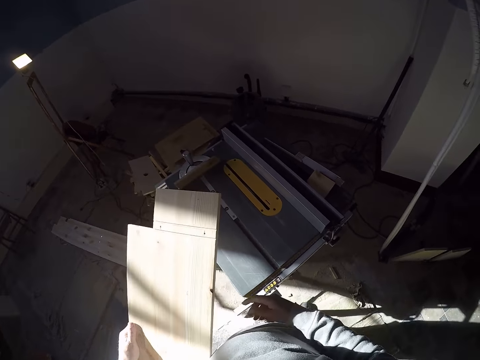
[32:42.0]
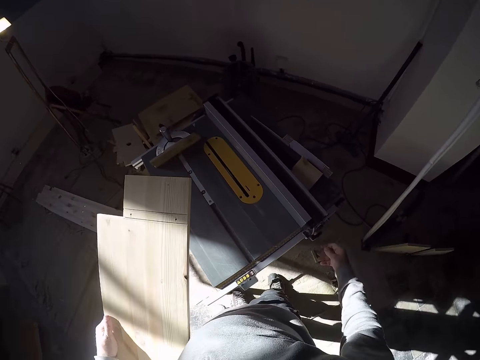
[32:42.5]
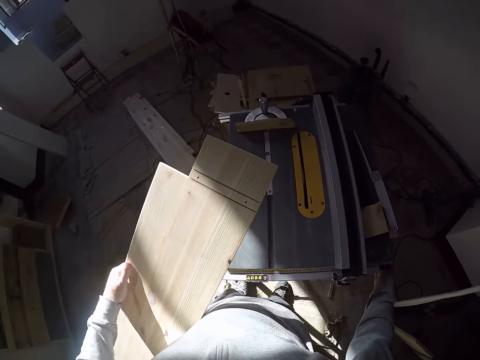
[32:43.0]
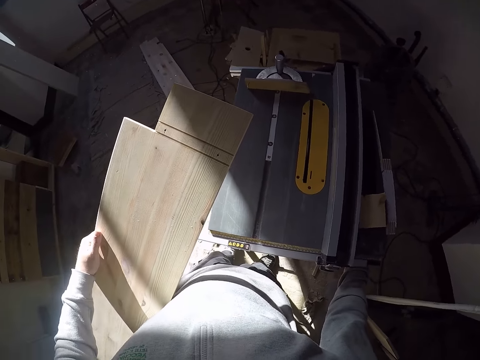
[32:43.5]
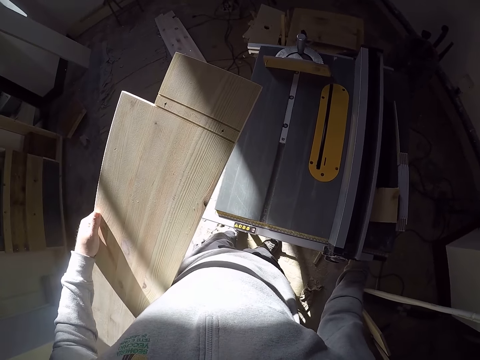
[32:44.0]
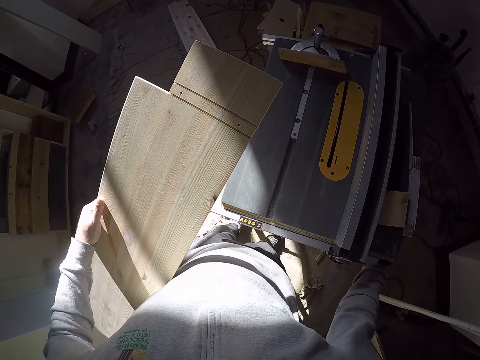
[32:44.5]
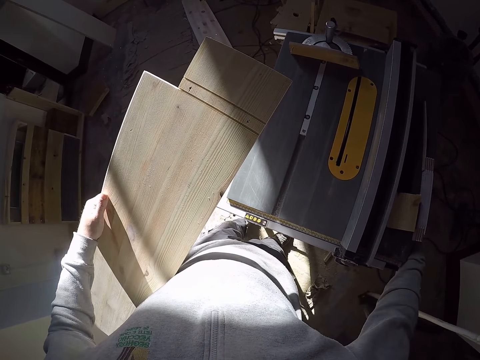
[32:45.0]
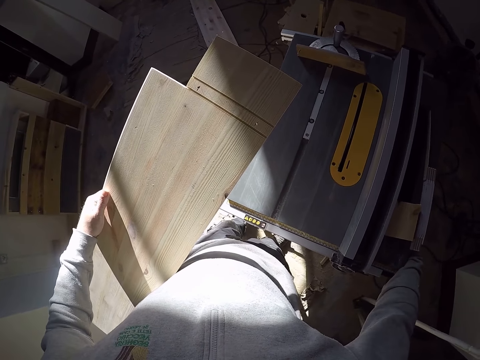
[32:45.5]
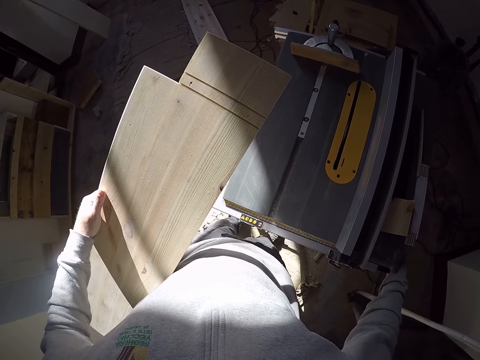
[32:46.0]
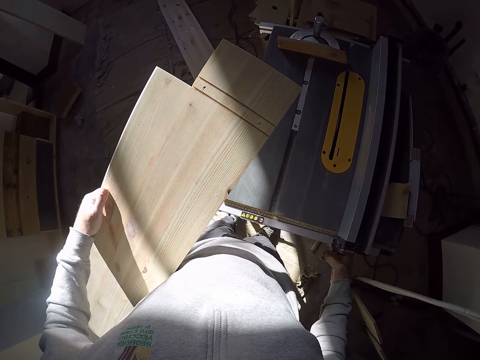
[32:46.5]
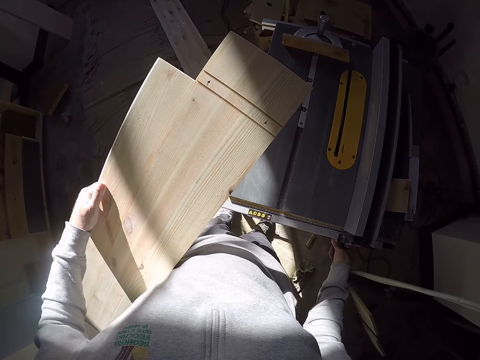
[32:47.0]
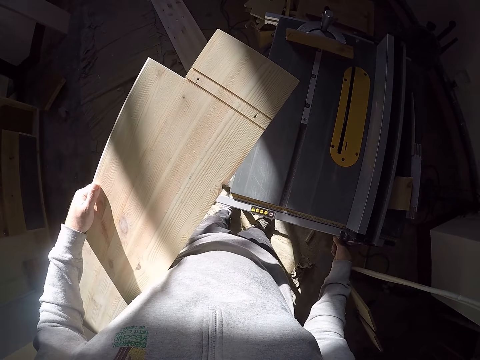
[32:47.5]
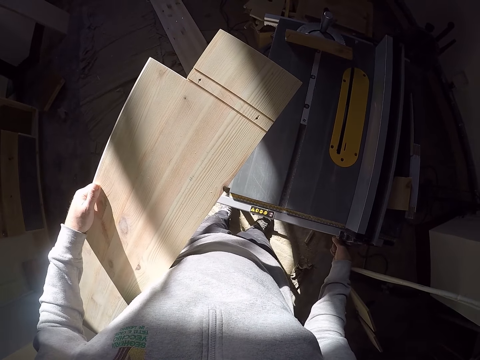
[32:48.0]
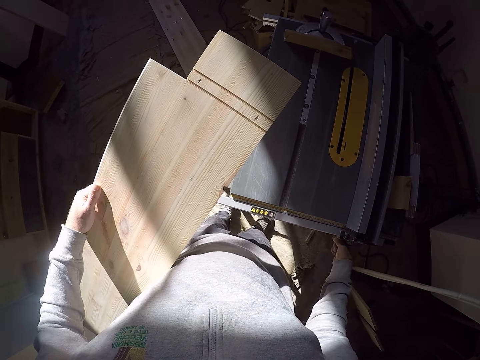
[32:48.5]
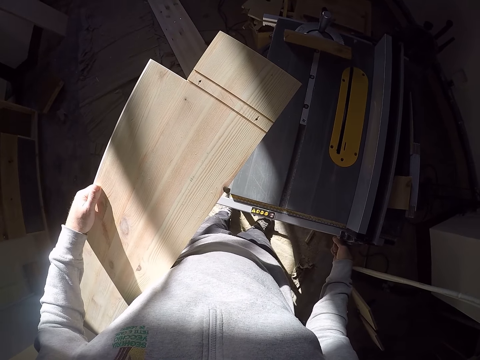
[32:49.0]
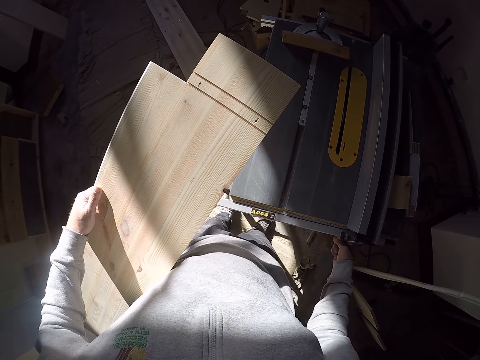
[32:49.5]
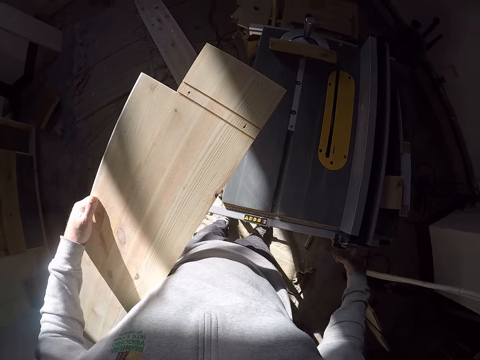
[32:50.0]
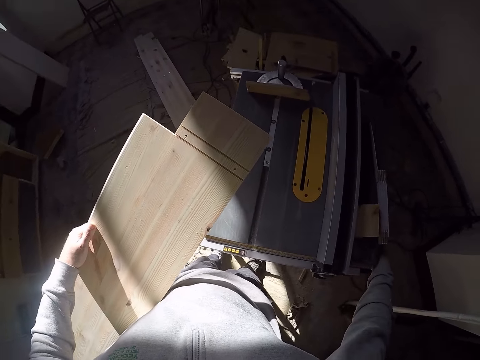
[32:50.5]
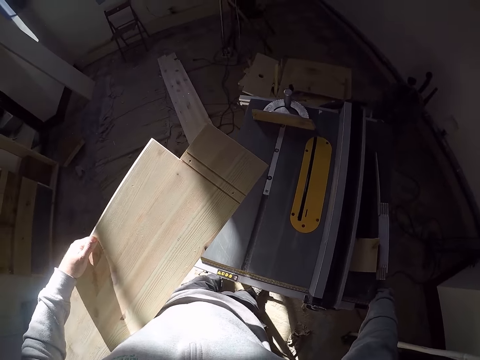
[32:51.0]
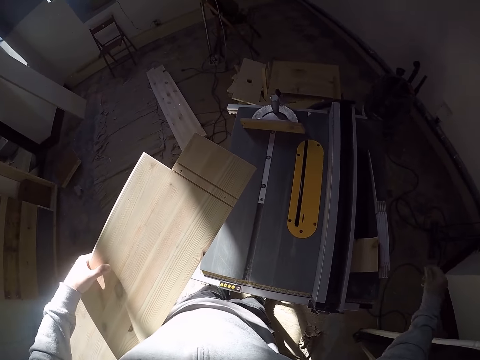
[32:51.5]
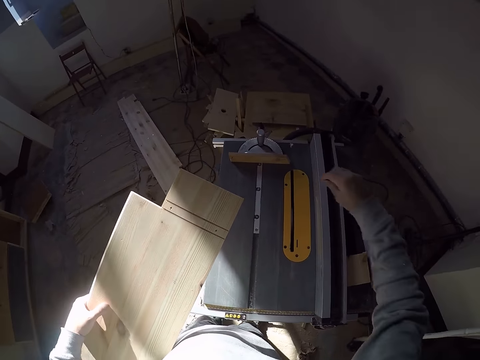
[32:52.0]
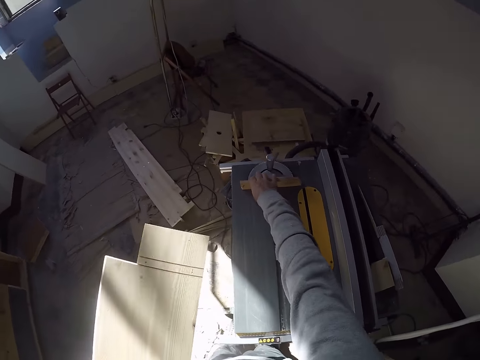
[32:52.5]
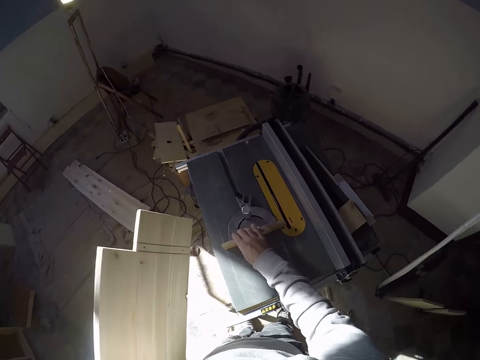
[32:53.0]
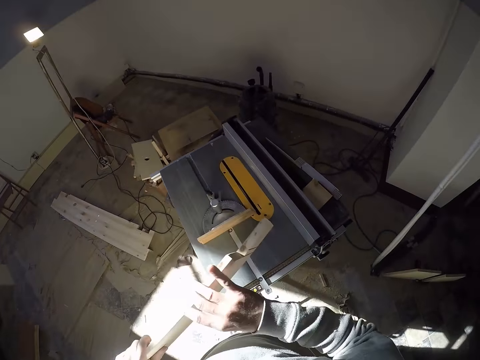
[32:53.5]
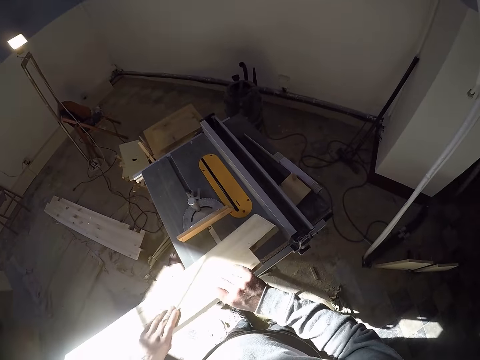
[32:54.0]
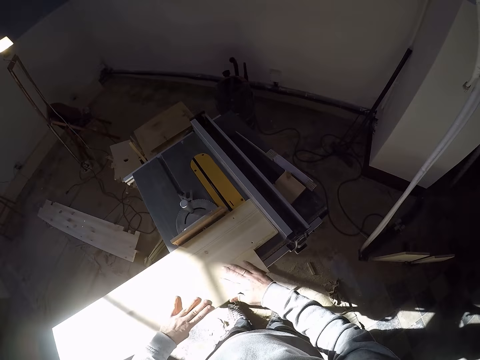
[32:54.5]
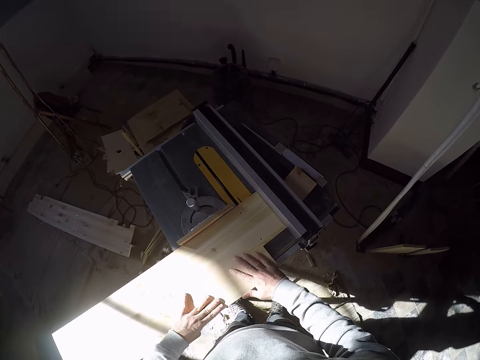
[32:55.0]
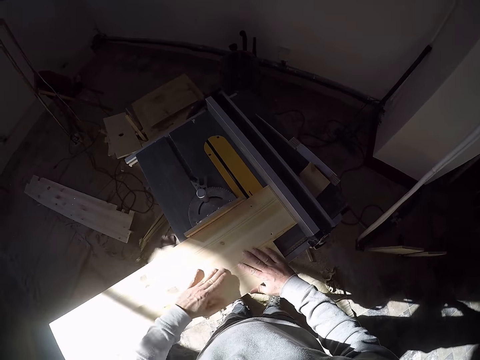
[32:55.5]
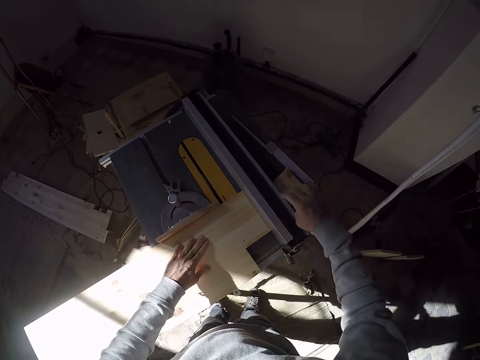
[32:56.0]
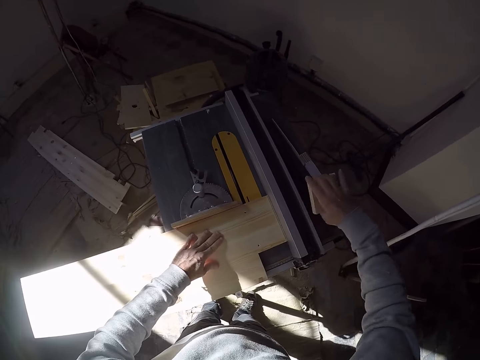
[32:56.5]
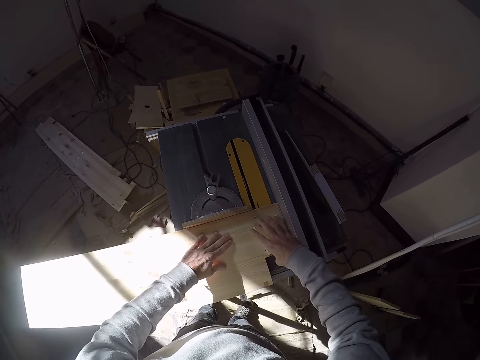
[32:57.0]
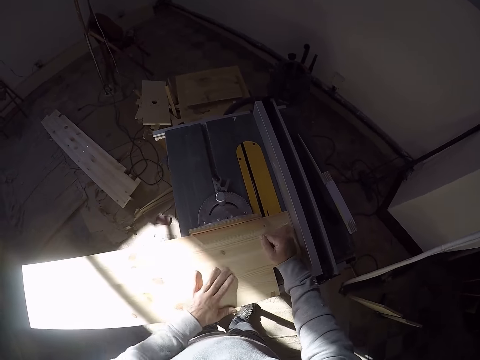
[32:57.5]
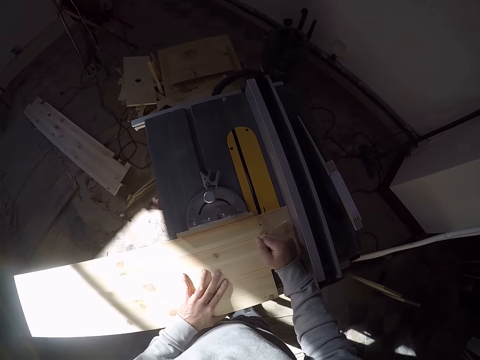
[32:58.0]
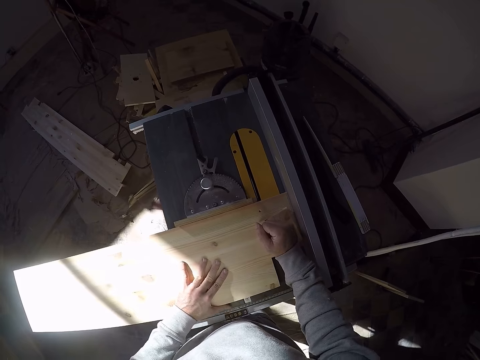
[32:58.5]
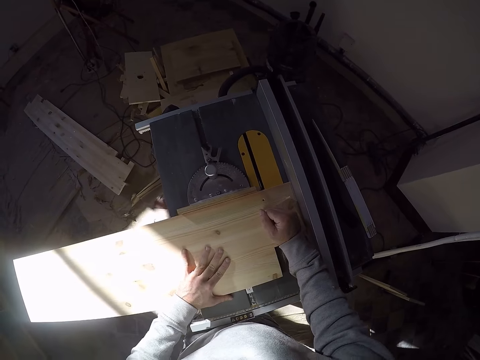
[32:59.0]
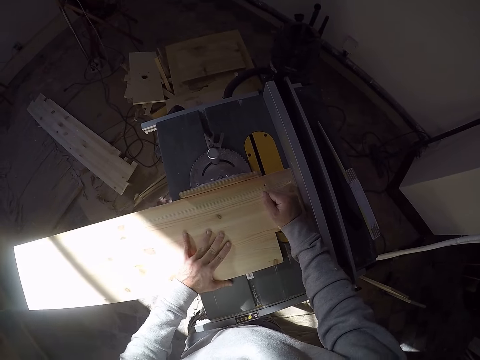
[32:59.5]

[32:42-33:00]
The camera wearer examines the table saw machine with his right hand. He touches something. He adjusts the knob on the table saw machine with his right hand. He pulls the miter gauge on the table saw machine with his right hand. He places the wood on the table saw machine with both hands. He touches the wood. He picks up the wood on the table of the saw machine with his right hand. He drops the wood on the wood on the table saw machine with his right hand. He moves the wood together with the wood on it on the table saw machine with both hands.

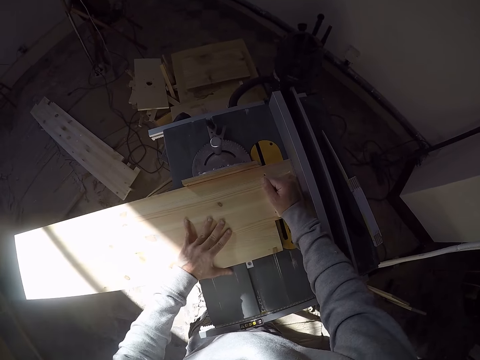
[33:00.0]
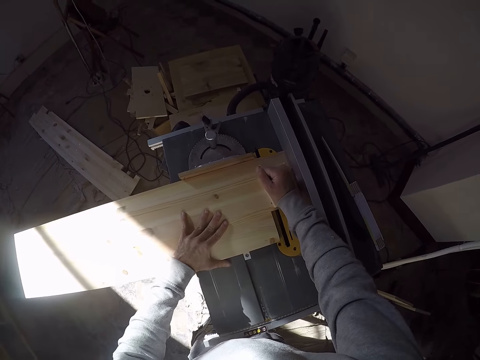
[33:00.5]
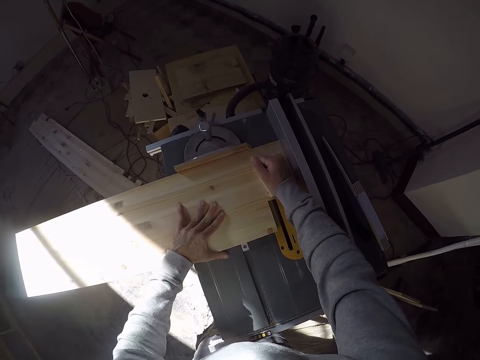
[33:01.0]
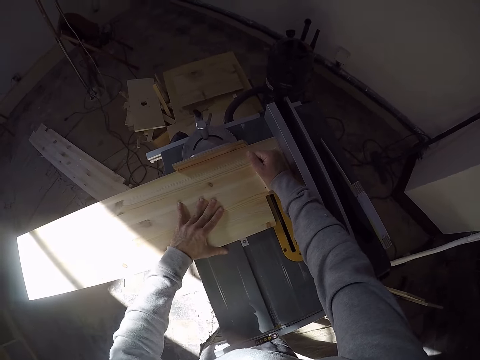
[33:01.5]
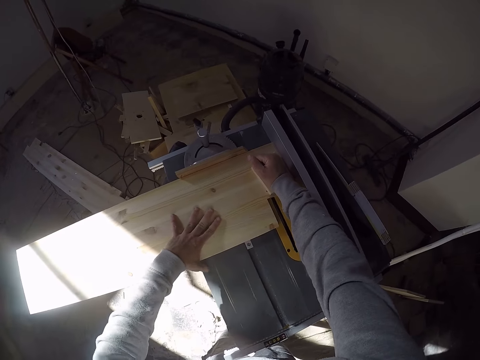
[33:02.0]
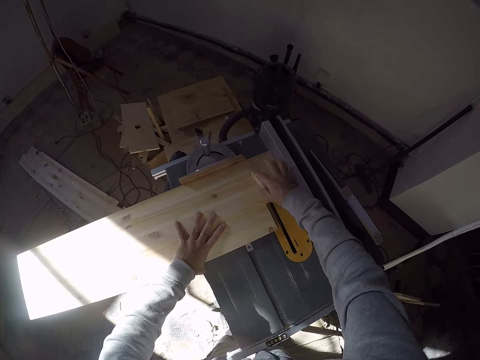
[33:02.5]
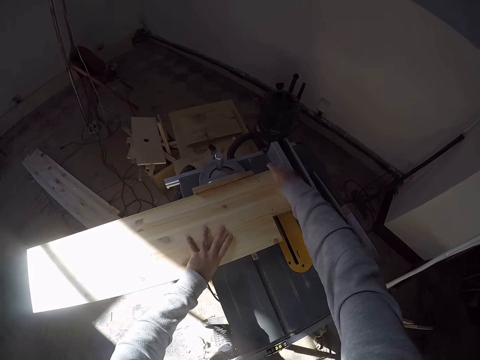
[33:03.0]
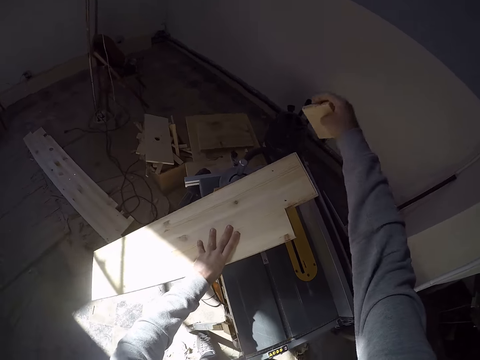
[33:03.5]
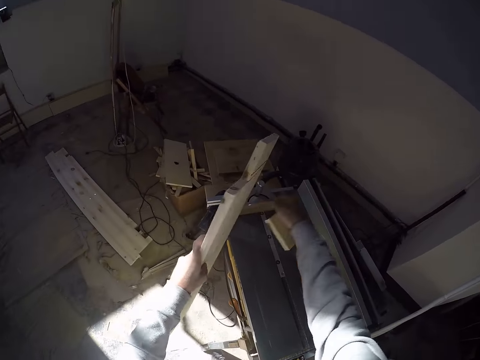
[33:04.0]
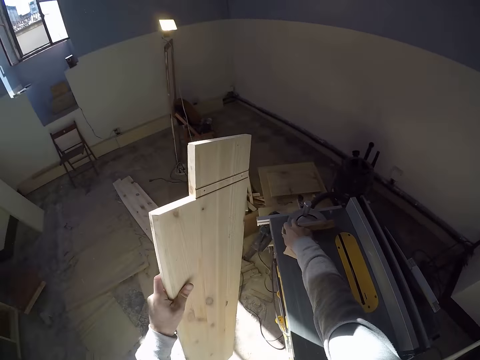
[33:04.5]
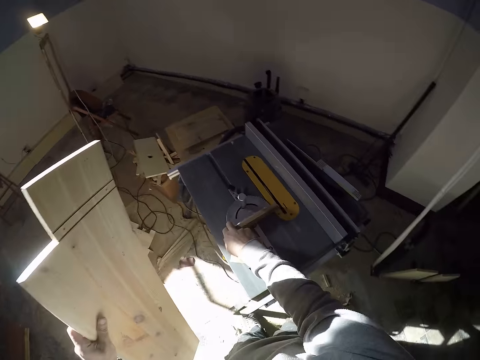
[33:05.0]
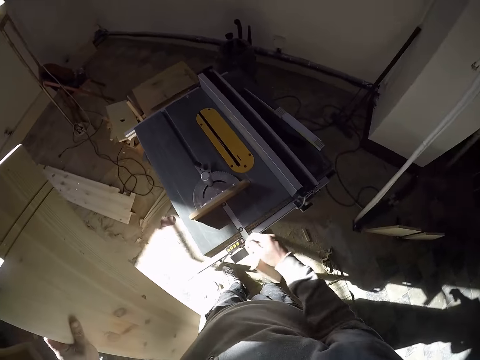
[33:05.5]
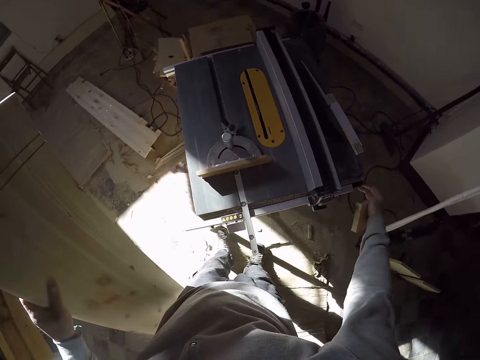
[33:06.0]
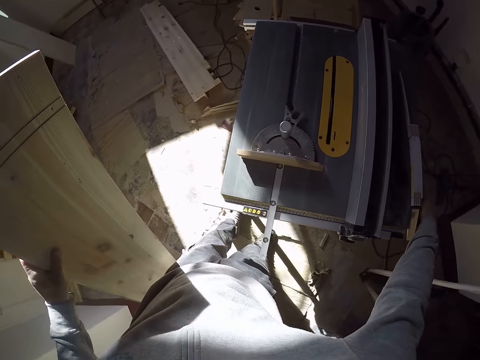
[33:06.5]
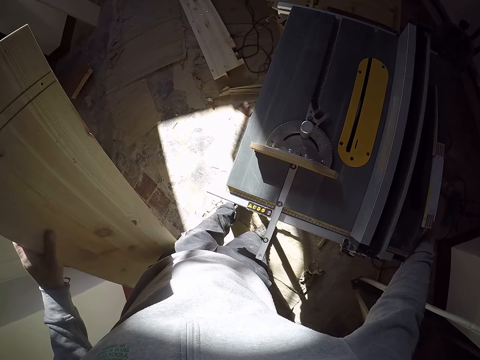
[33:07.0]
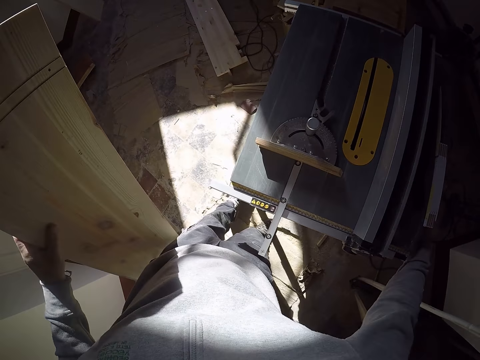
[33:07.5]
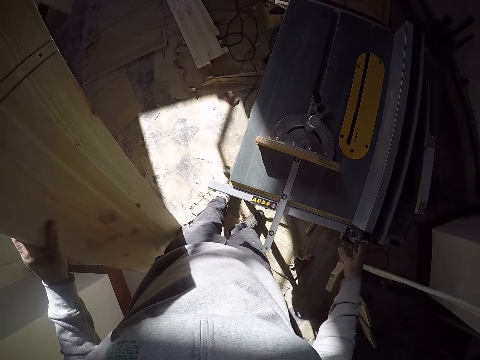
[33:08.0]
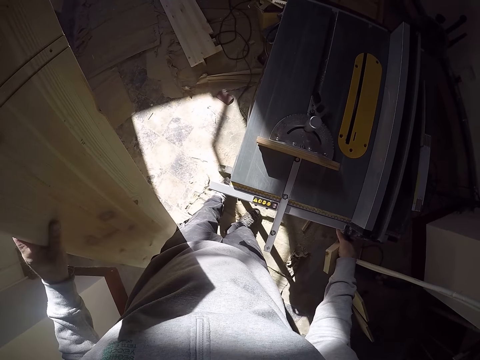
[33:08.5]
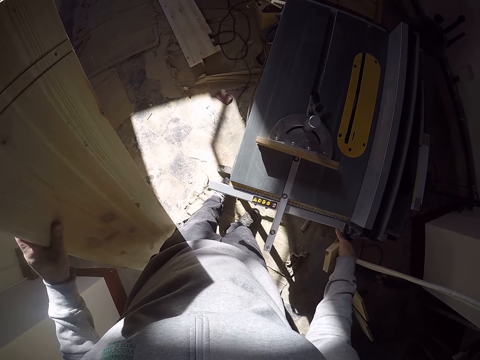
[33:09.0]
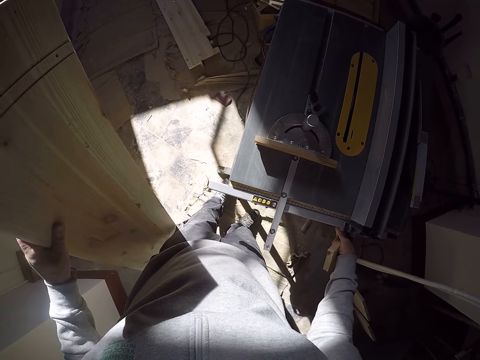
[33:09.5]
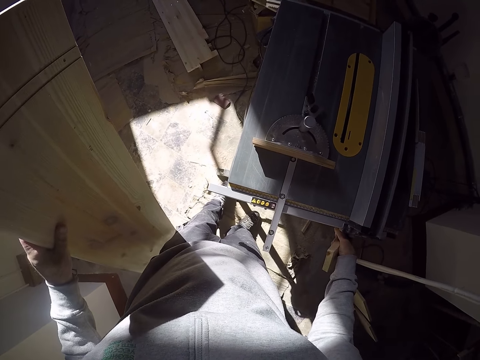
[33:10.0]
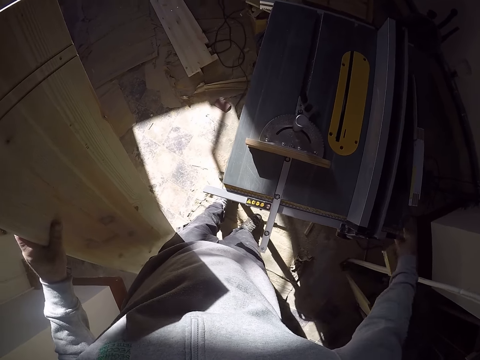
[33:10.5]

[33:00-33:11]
The camera wearer picks up the wood on the wood on the table saw machine with his right hand. He picks up the wood on the table saw machine with his left hand. He pulls the angle protractor on the table saw machine with his right hand. He touches something. He adjusts the knob on the table saw machine with his right hand.
